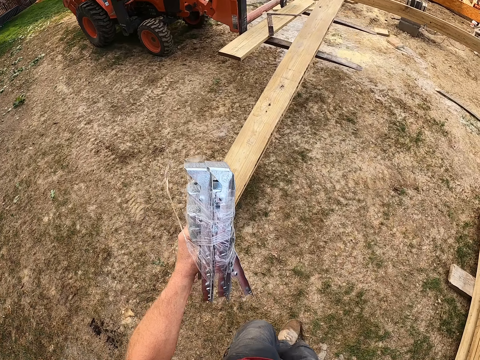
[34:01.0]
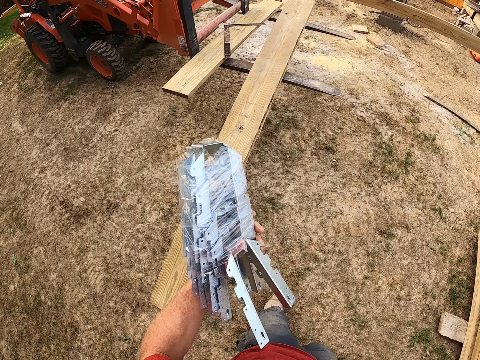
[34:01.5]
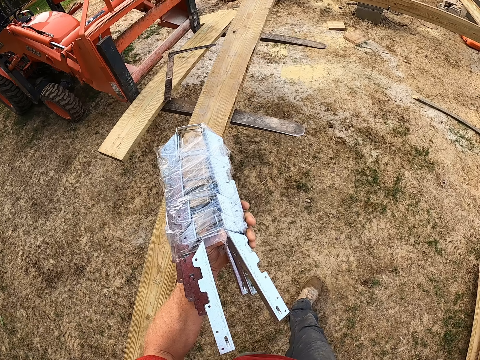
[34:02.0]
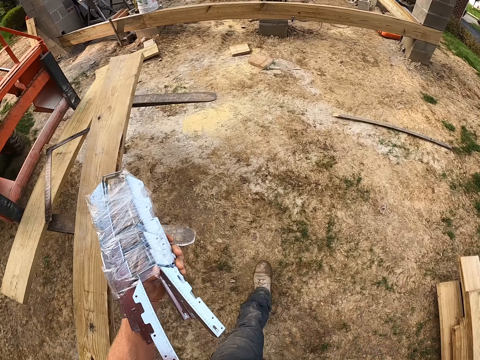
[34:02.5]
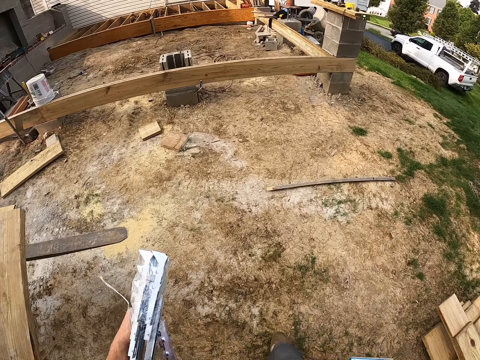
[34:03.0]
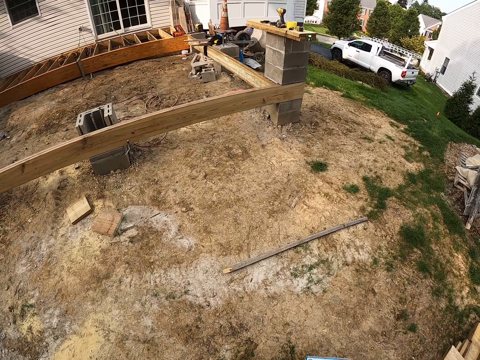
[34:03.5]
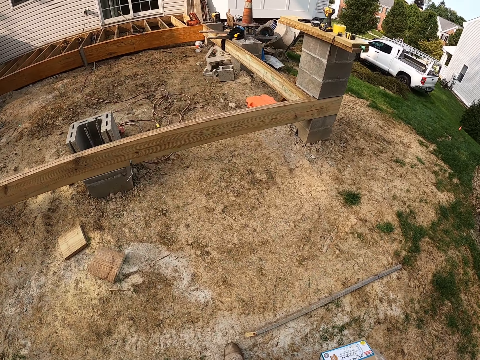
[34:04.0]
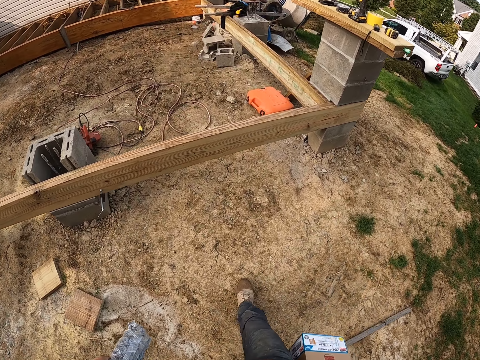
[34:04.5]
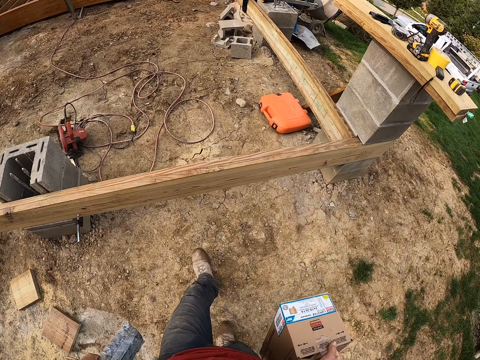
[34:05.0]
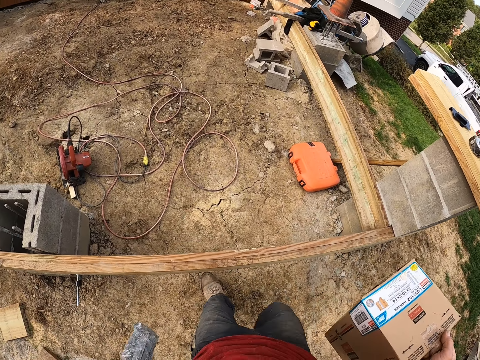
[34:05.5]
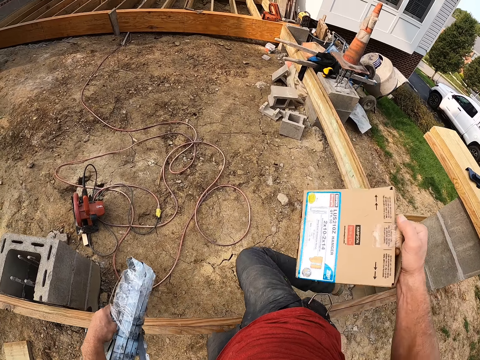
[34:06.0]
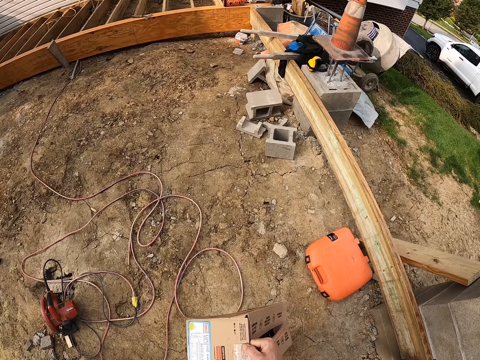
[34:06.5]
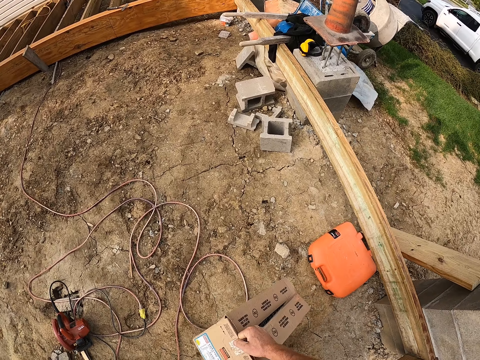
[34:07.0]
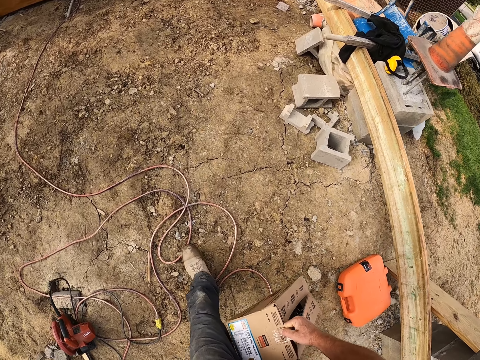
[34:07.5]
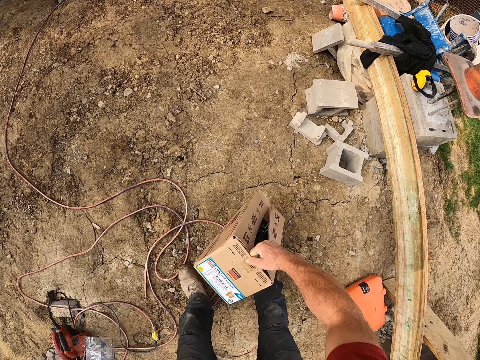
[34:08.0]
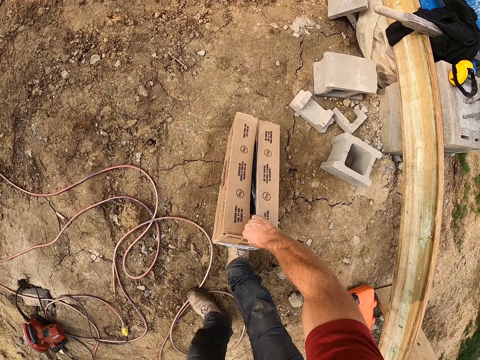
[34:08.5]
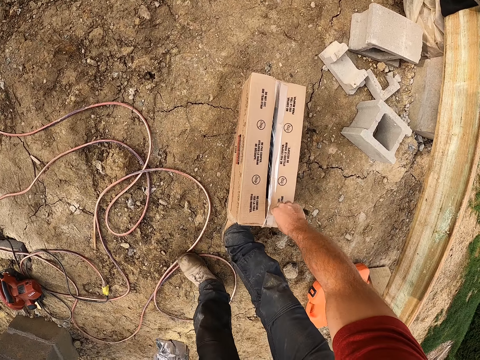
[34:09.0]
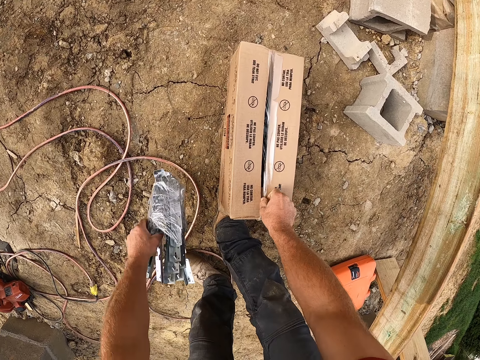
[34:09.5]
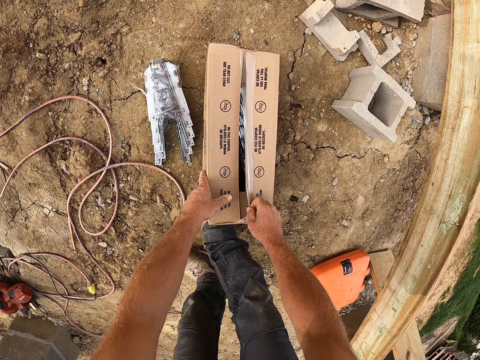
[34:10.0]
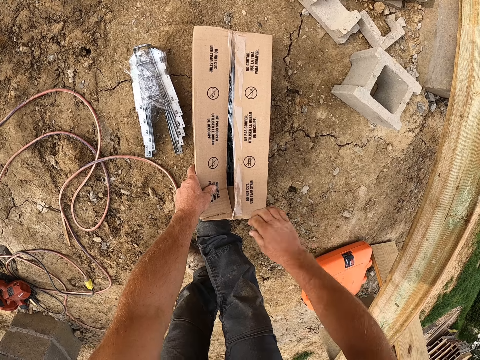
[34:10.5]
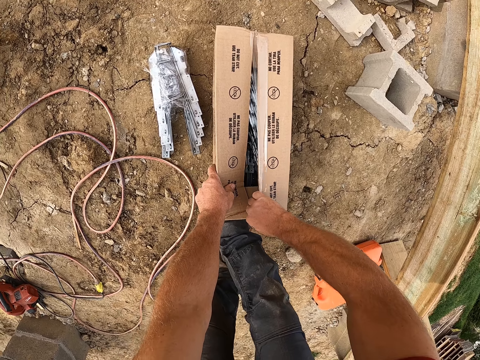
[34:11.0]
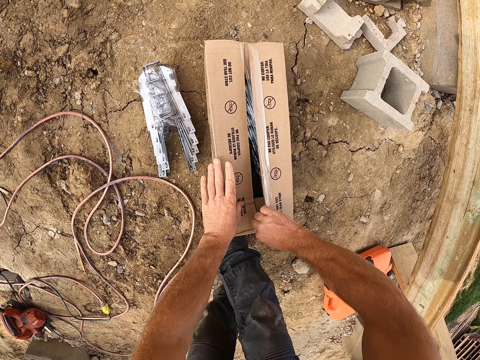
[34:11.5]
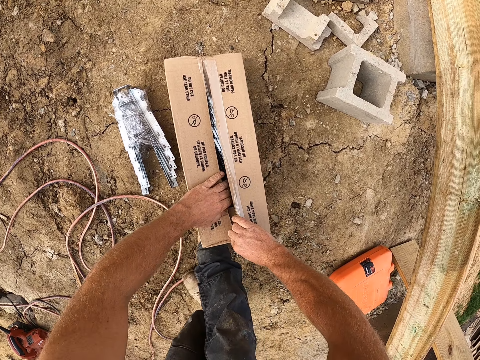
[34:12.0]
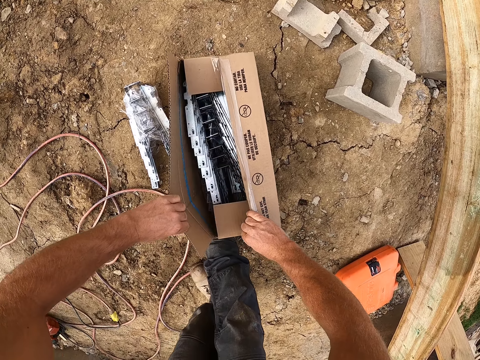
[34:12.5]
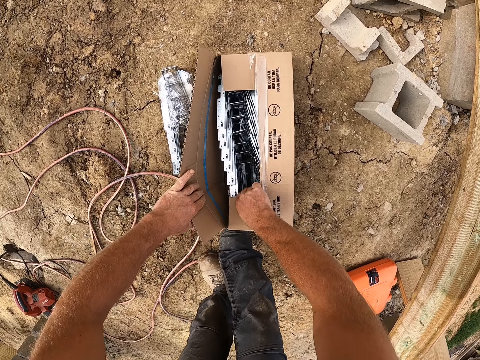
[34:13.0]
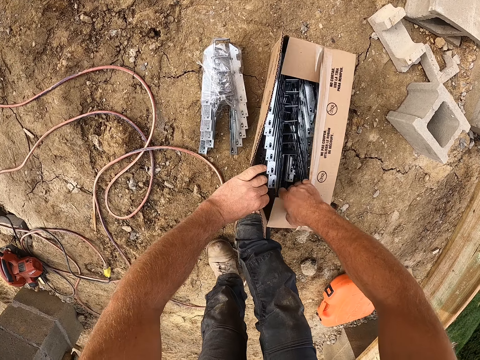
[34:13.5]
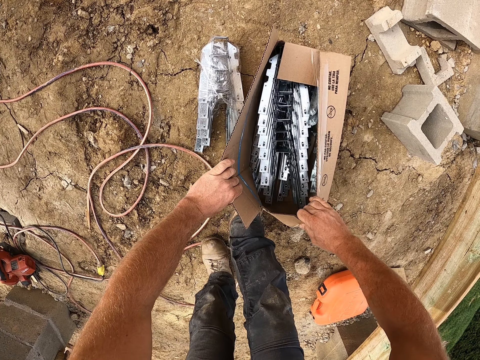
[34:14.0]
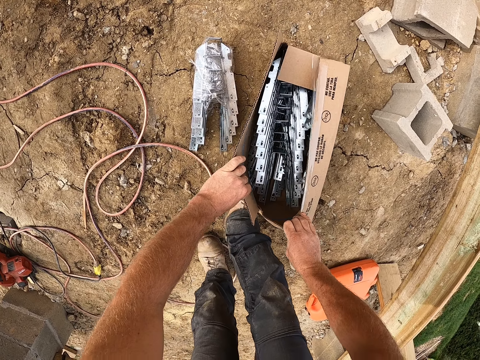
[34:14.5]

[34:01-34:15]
The camera wearer drops the carton on the ground. He puts the square tube connection joints on the ground. He opens the carton with his hands.

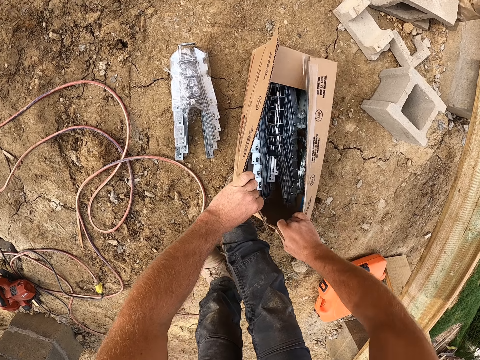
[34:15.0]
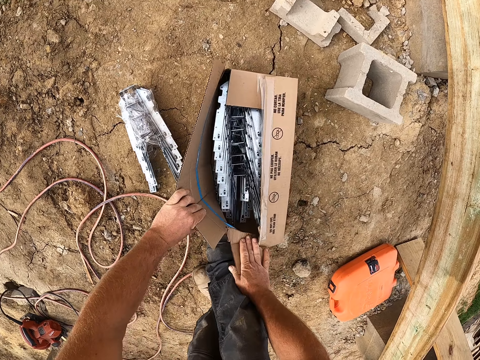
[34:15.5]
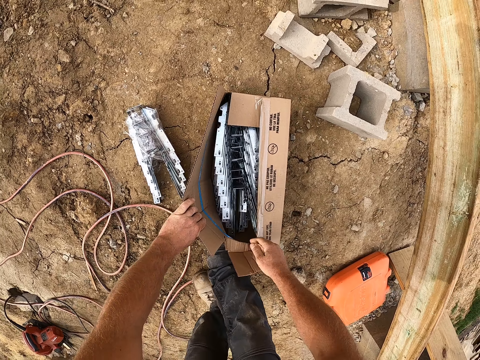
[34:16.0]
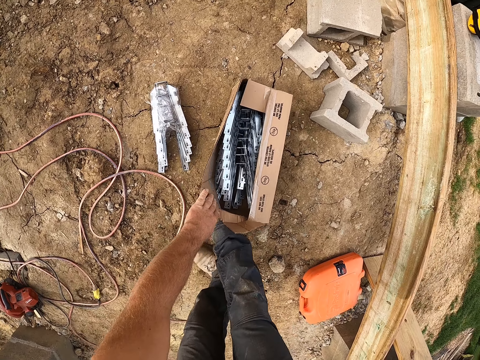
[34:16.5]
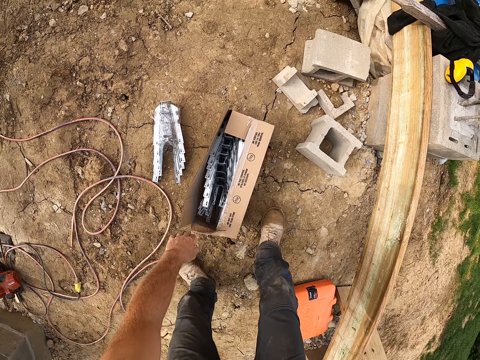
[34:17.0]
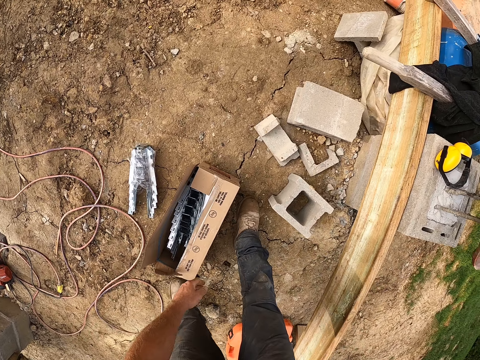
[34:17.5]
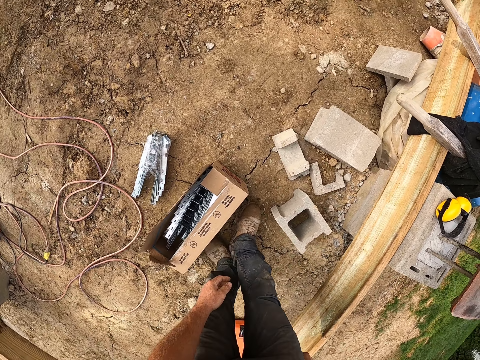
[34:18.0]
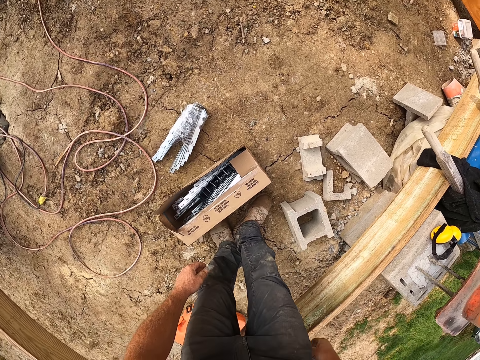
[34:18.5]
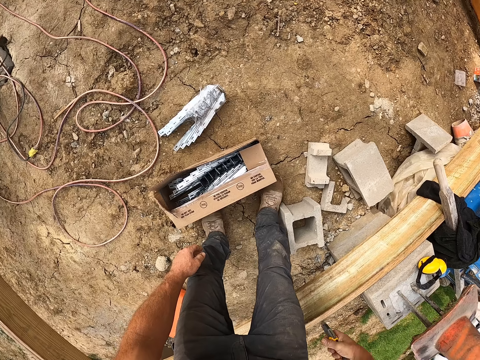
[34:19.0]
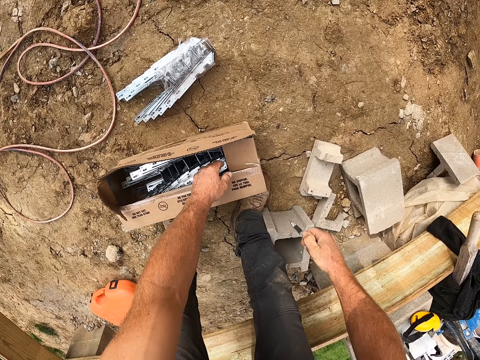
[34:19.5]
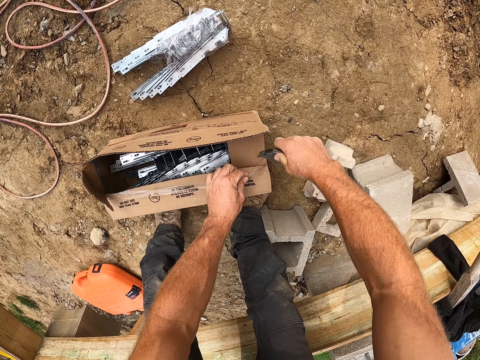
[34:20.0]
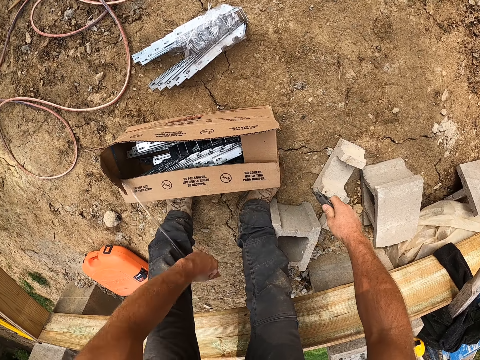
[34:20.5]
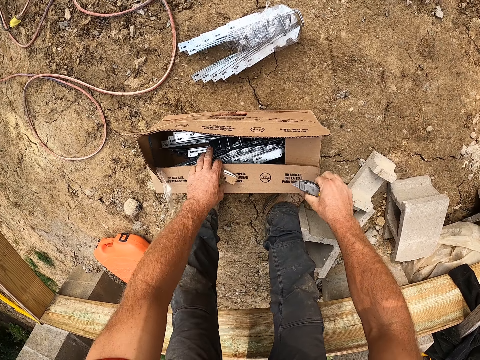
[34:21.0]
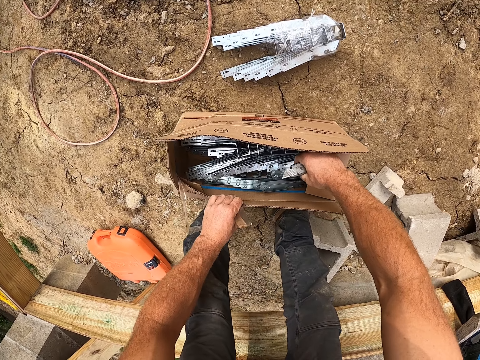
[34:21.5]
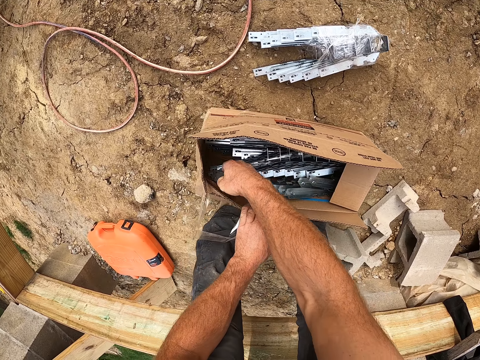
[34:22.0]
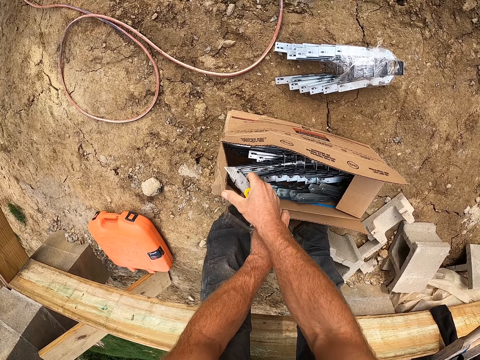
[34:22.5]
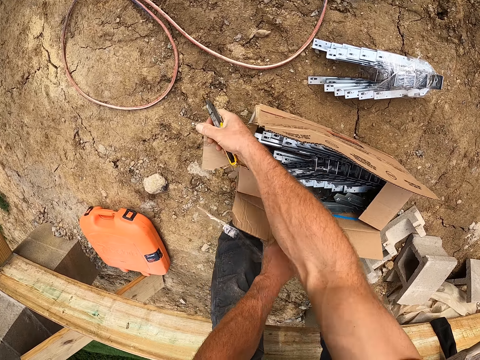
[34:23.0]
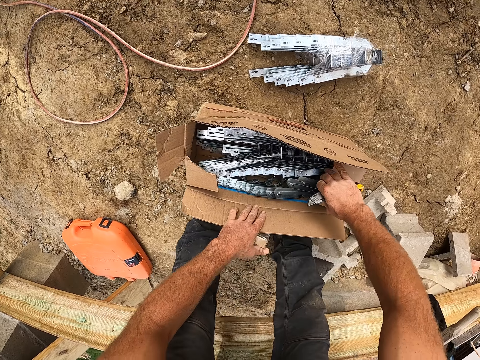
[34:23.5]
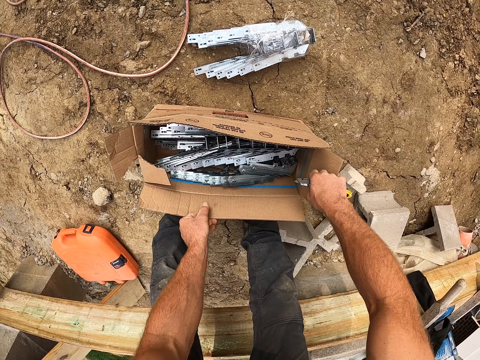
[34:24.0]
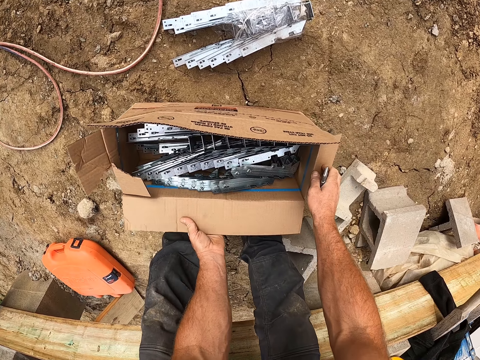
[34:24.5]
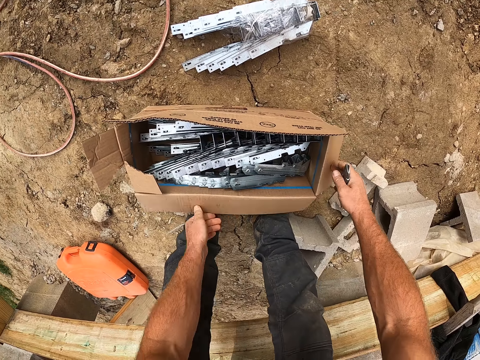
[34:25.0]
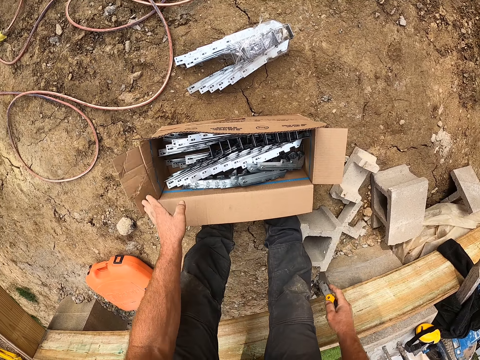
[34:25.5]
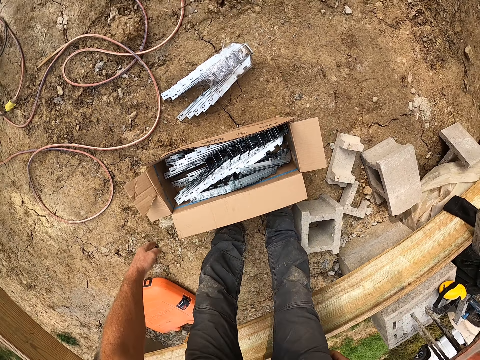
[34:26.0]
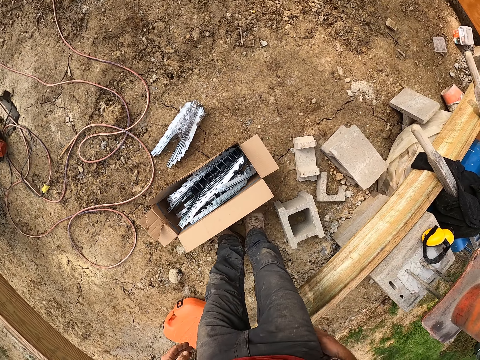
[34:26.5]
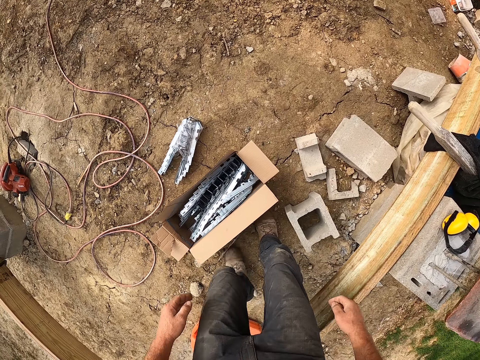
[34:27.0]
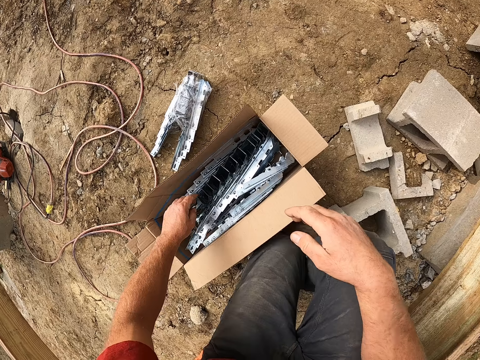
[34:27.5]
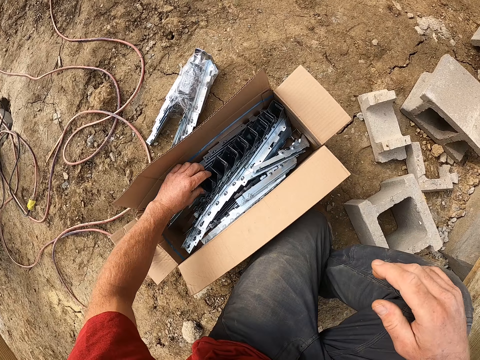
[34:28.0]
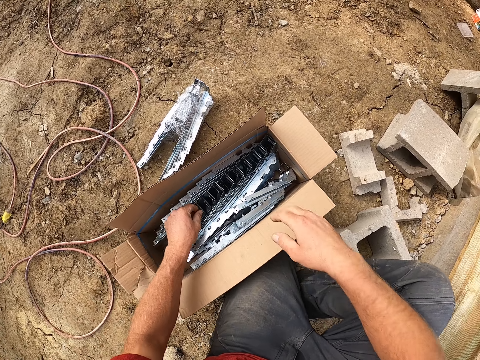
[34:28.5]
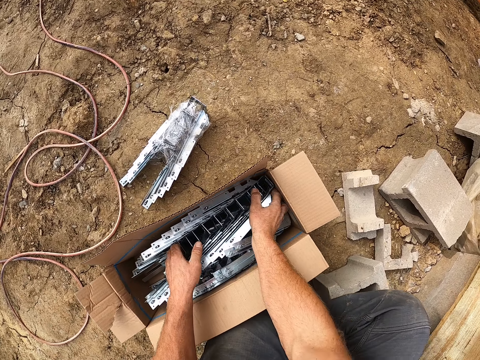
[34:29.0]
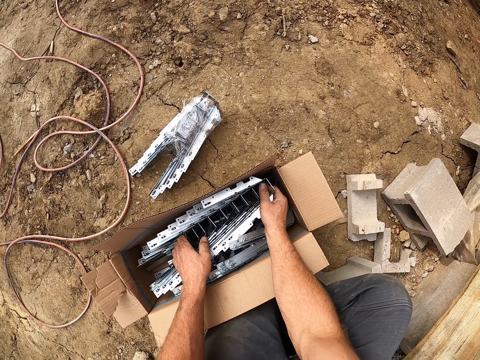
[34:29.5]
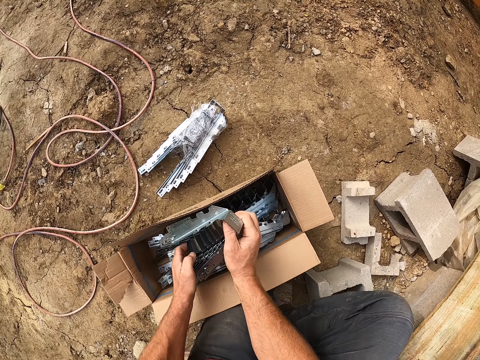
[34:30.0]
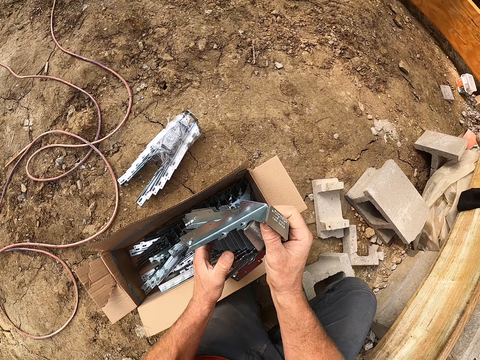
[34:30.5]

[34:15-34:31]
The camera wearer takes out a hand cutter from his pocket. He walks around the construction area. He opens the tape in the carton with the hand cutter. He cuts the polythene paper. He pulls the polythene paper. He opens the carton. He picks the square tube connection joints from the carton.
